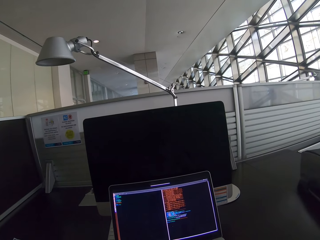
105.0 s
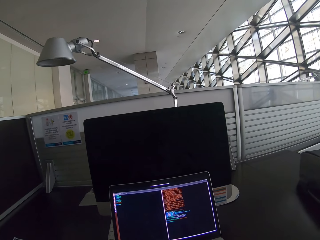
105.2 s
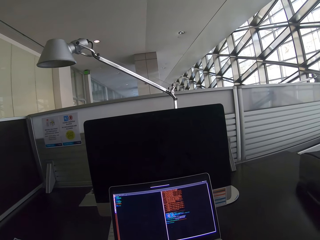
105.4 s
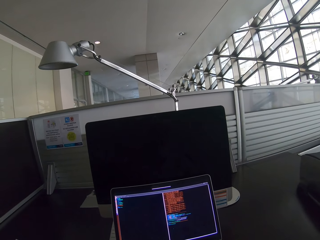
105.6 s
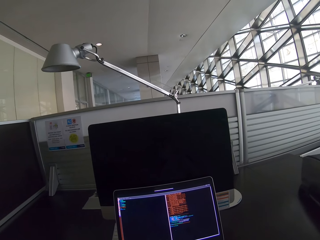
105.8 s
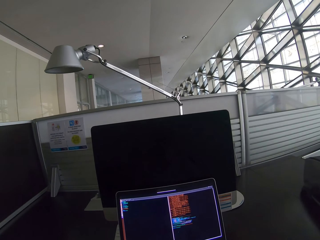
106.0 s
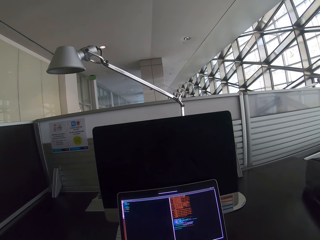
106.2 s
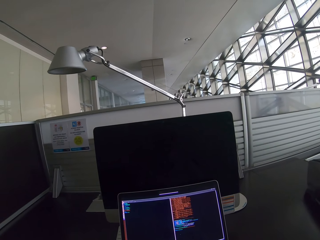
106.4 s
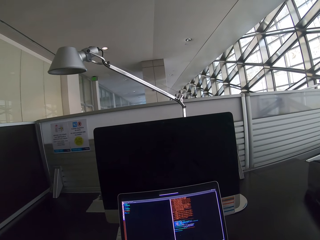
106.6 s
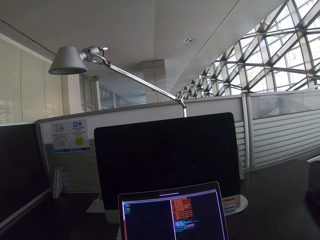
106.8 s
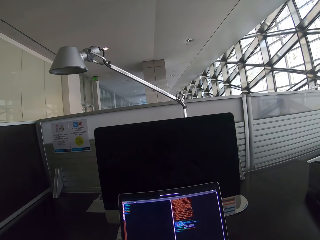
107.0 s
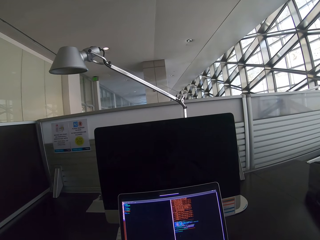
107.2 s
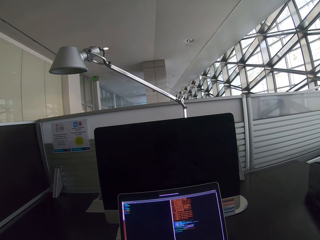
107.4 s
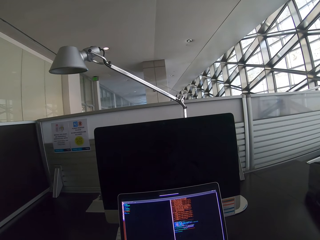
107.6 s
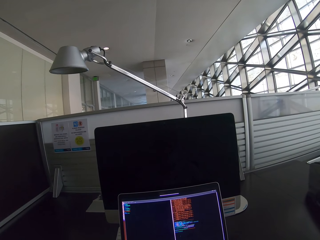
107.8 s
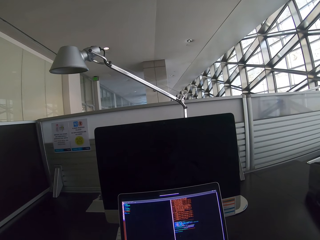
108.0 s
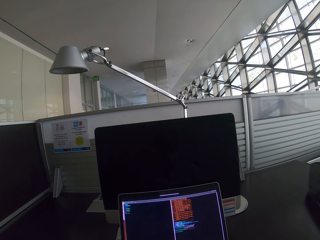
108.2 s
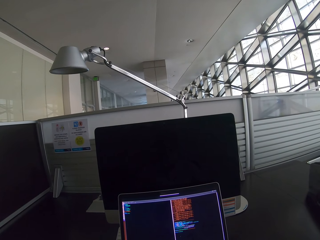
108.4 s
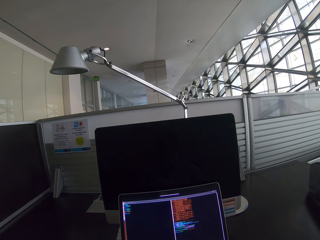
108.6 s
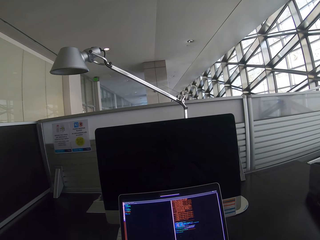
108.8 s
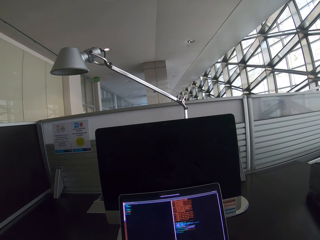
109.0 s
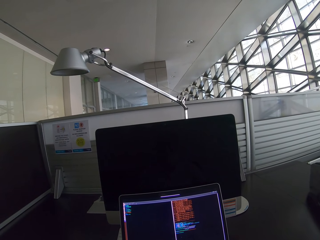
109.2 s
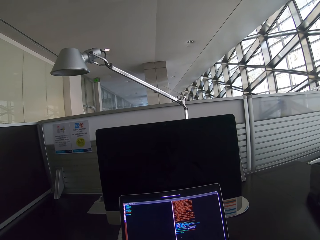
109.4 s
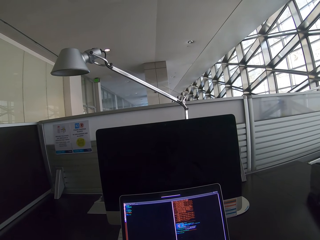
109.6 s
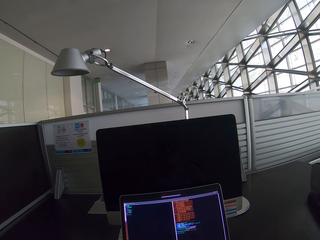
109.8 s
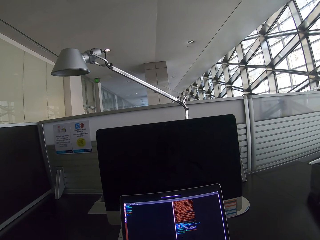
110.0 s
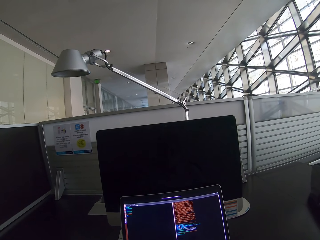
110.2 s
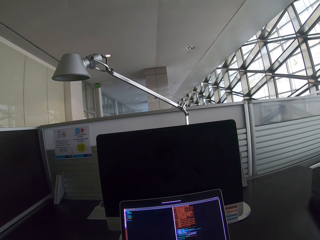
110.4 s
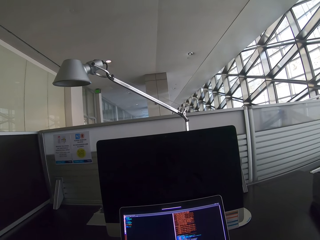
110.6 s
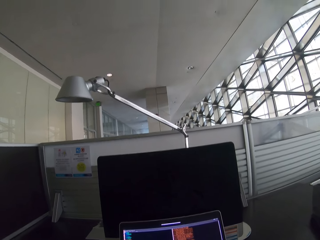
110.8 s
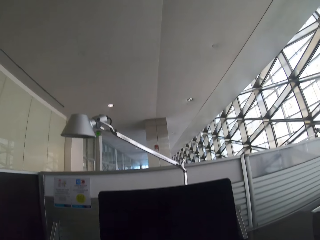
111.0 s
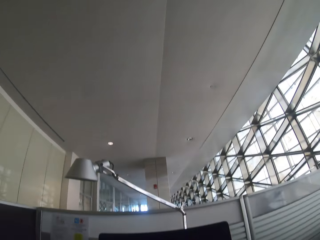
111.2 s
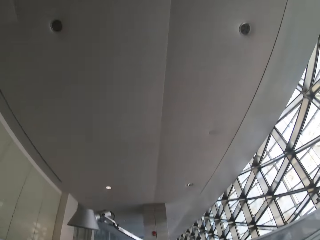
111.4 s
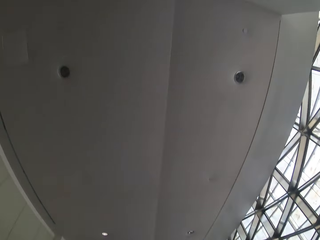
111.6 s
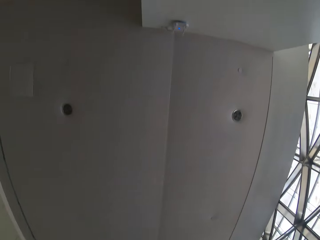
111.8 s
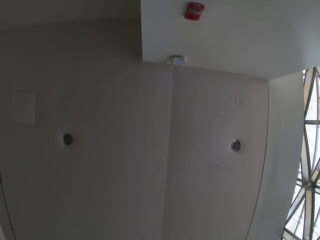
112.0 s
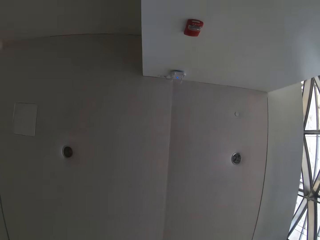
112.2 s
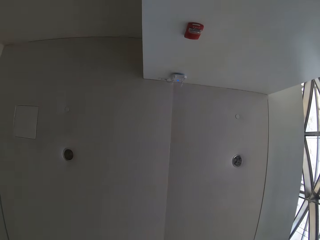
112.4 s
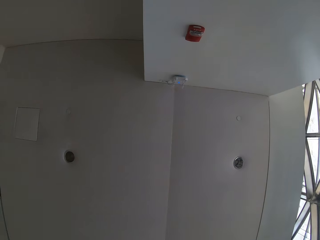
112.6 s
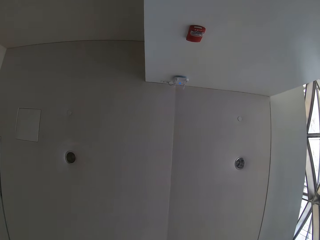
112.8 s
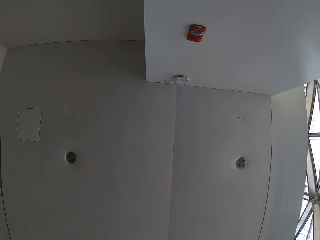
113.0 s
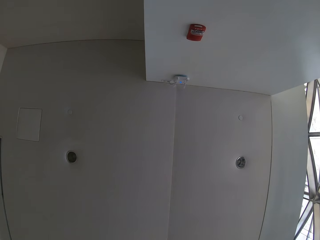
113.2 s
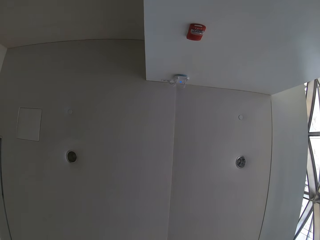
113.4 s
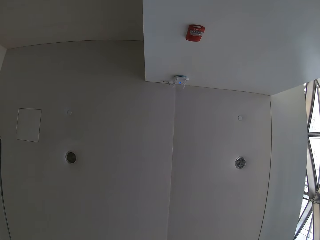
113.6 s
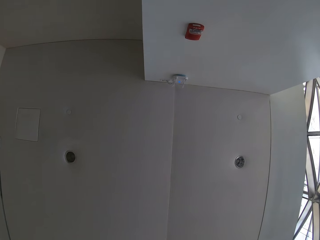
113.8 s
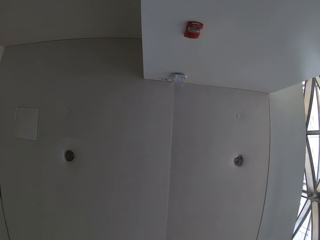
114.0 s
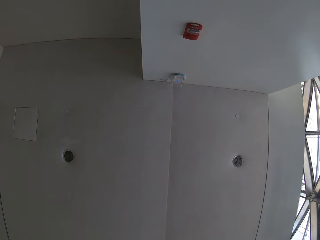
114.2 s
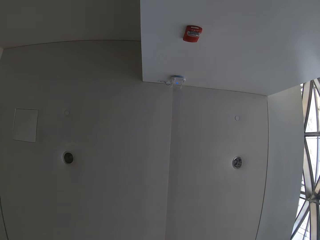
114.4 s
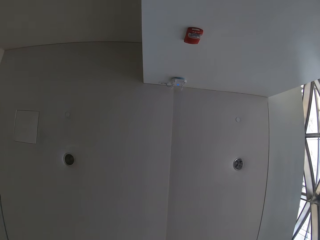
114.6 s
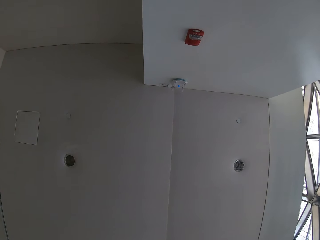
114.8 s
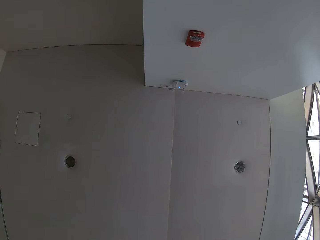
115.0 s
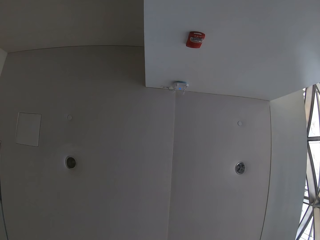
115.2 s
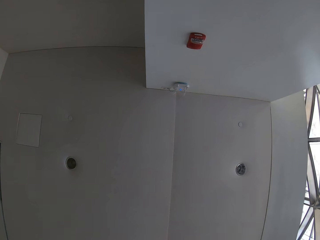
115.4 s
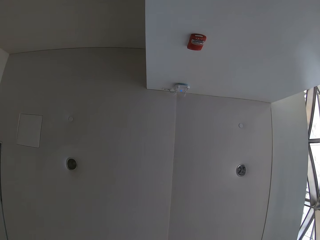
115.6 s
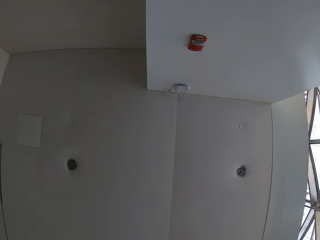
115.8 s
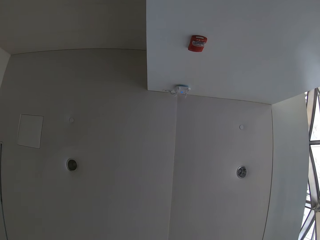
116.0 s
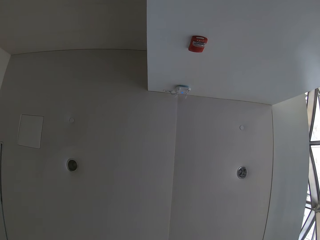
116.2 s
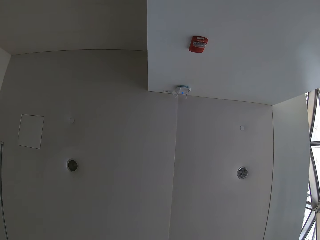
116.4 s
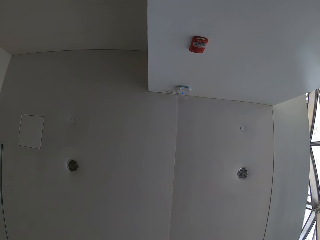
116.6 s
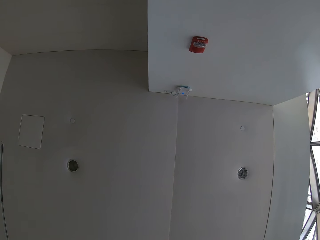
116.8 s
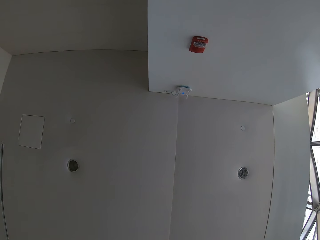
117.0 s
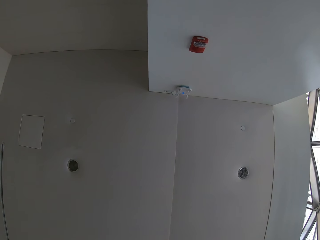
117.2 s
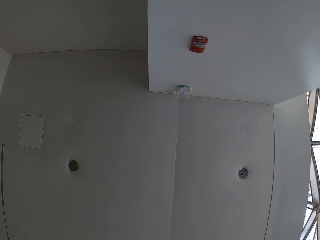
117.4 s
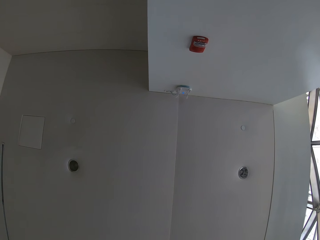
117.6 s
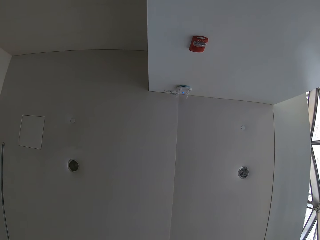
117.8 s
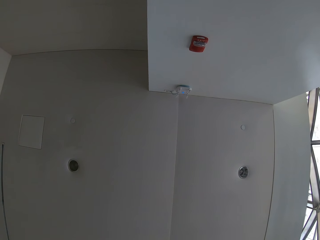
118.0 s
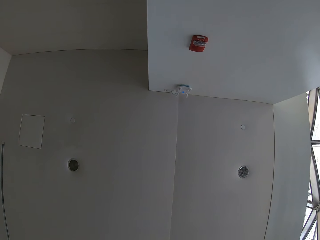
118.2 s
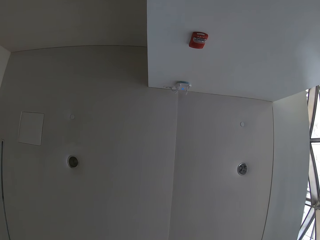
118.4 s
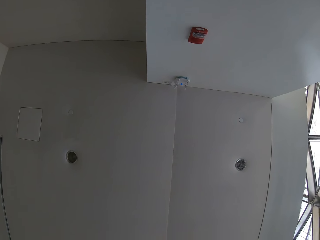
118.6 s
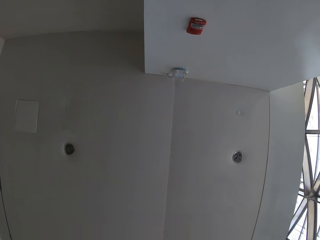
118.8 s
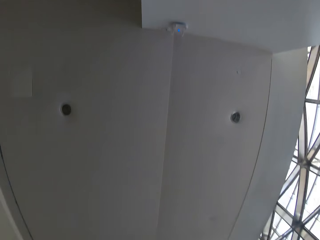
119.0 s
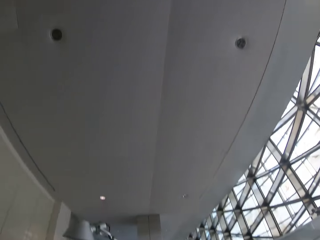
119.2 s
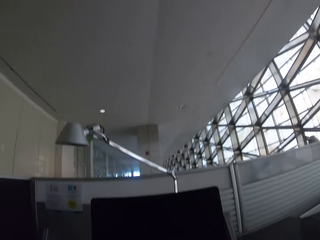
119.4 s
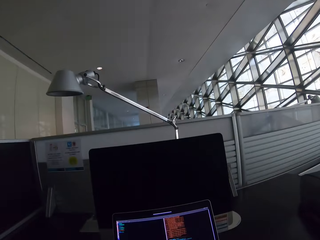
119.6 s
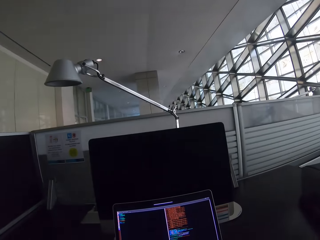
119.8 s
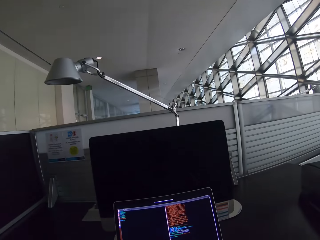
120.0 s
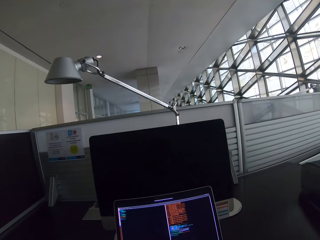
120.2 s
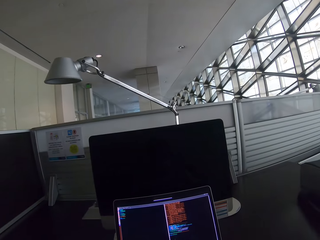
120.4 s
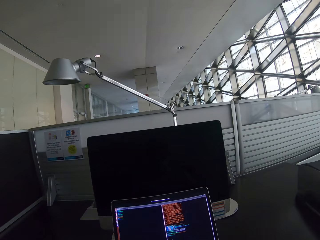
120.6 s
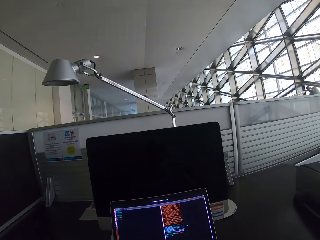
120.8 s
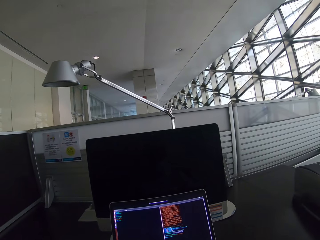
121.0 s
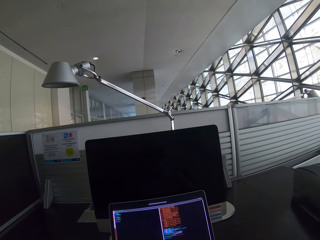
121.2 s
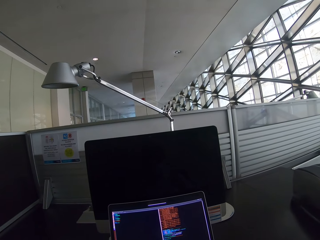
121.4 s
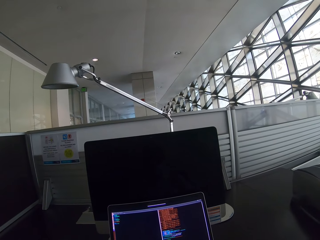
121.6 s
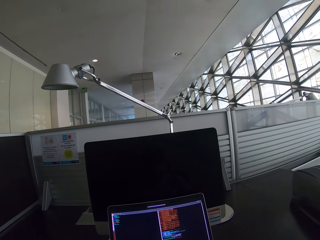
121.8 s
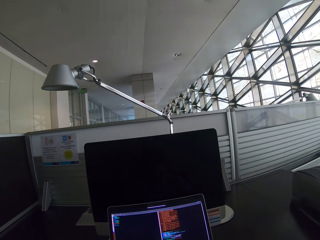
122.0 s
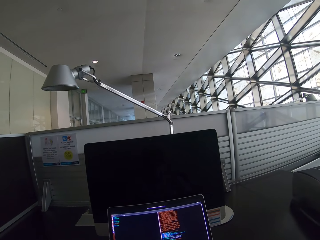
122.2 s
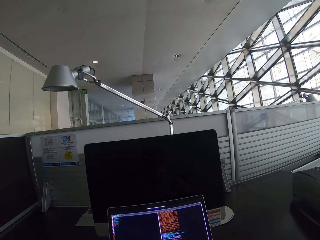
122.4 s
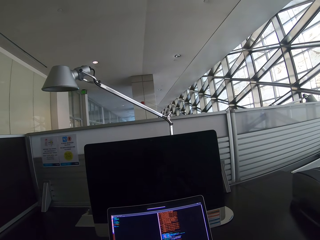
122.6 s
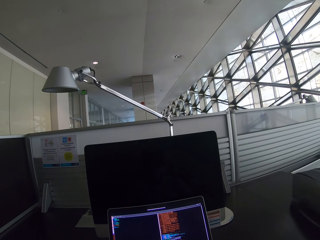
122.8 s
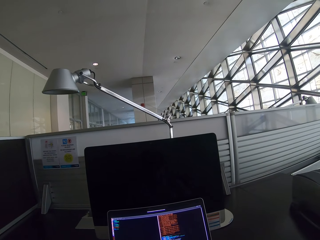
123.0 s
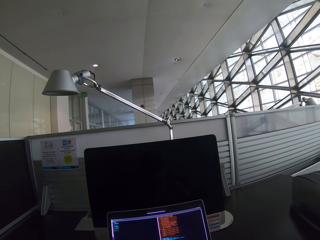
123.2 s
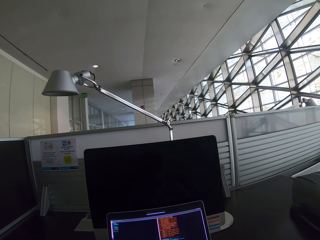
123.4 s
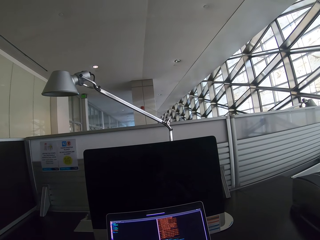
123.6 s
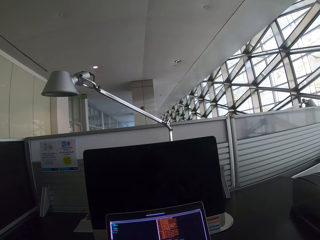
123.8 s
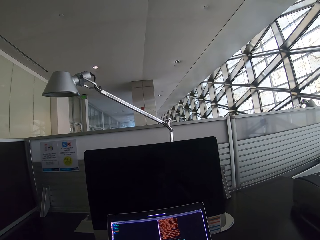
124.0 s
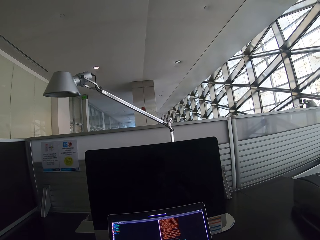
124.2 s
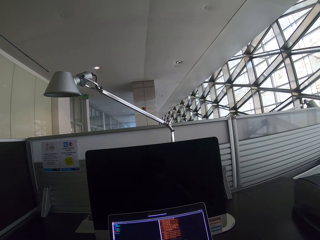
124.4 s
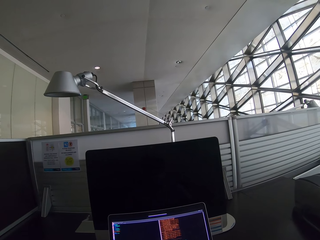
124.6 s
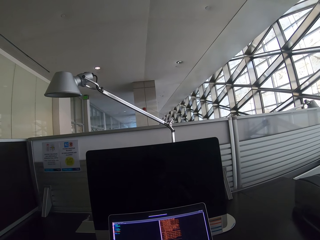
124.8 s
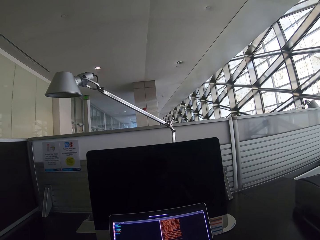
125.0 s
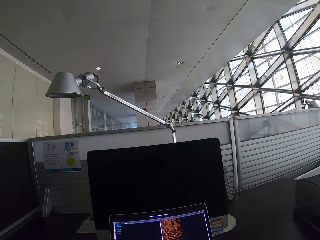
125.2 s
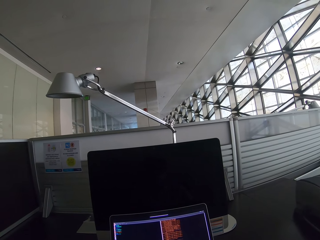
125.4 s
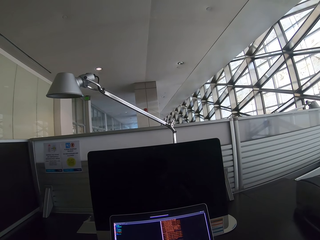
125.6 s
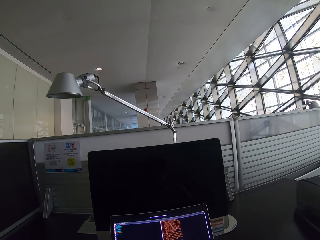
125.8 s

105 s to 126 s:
The camera wearer looks up at the ceiling. They look at the laptop.
